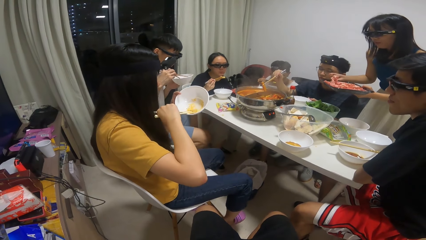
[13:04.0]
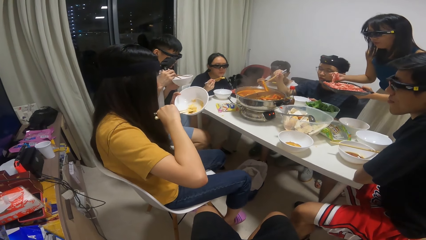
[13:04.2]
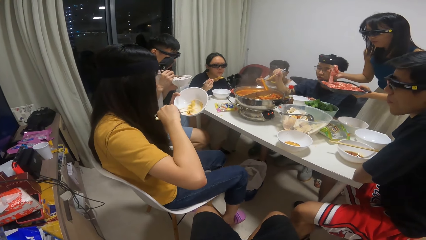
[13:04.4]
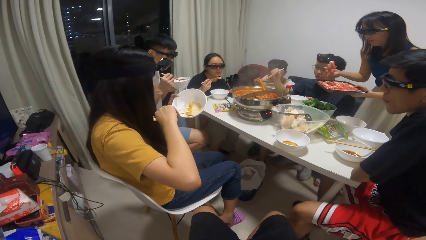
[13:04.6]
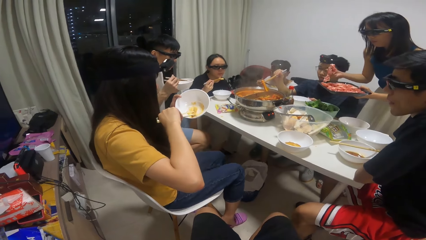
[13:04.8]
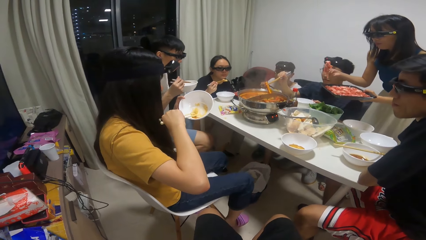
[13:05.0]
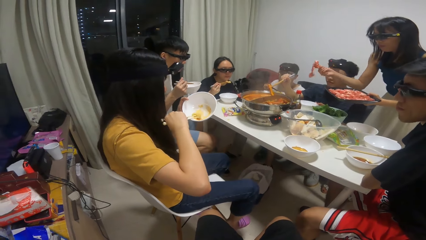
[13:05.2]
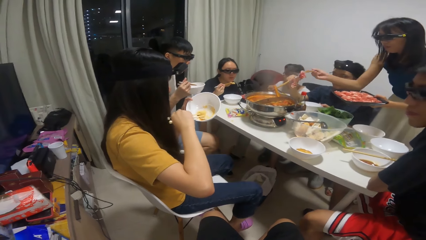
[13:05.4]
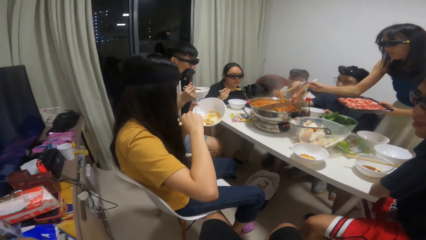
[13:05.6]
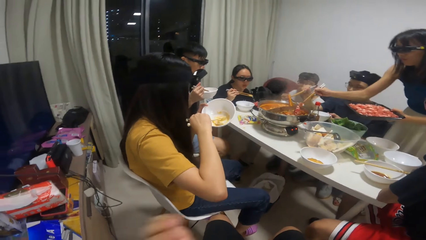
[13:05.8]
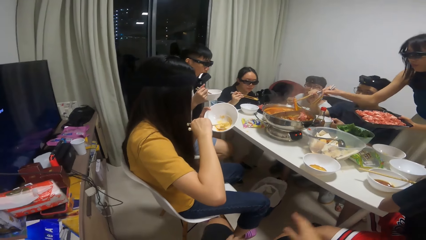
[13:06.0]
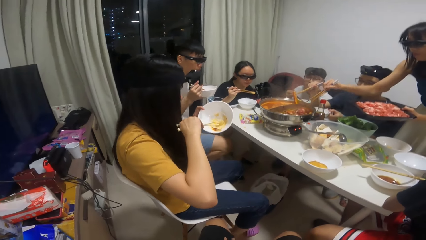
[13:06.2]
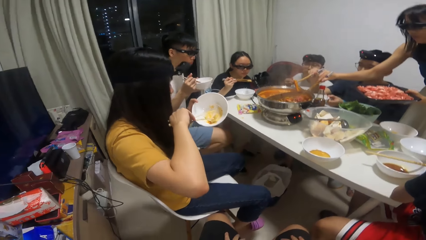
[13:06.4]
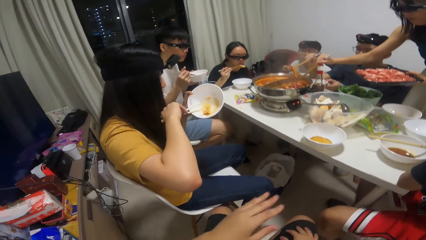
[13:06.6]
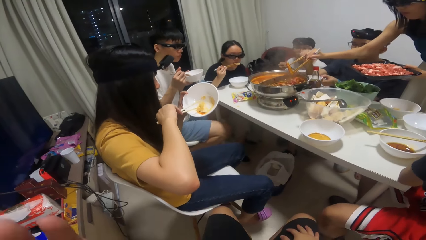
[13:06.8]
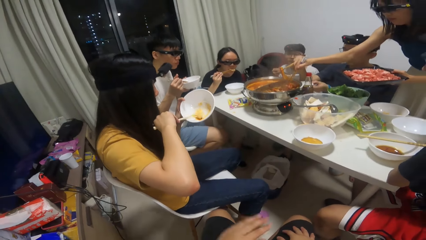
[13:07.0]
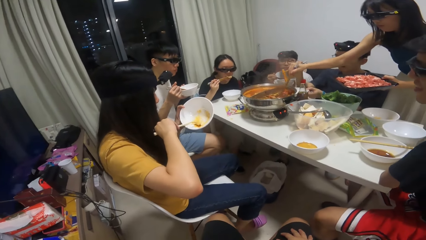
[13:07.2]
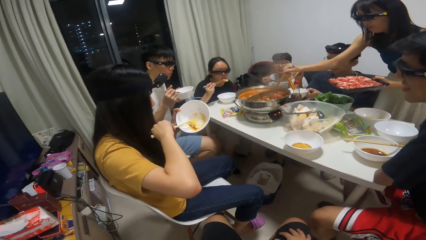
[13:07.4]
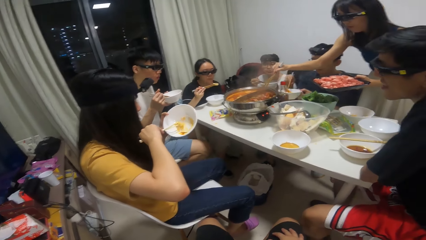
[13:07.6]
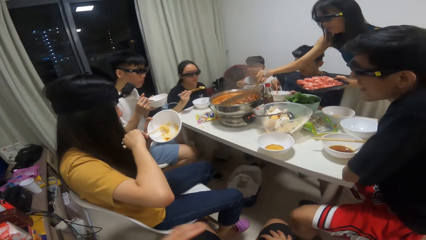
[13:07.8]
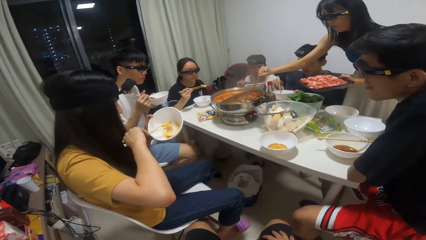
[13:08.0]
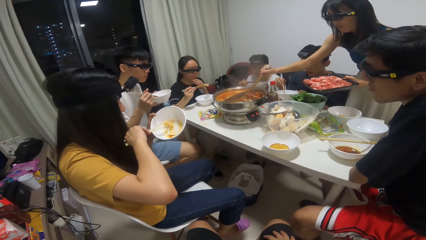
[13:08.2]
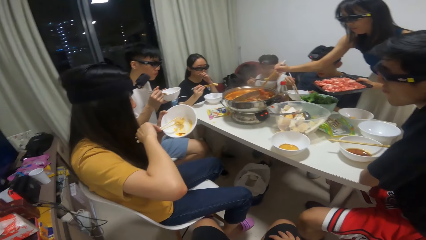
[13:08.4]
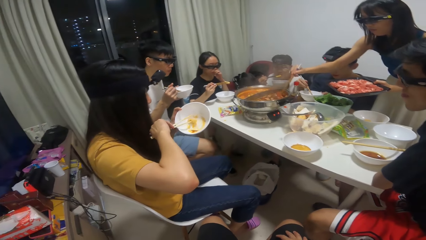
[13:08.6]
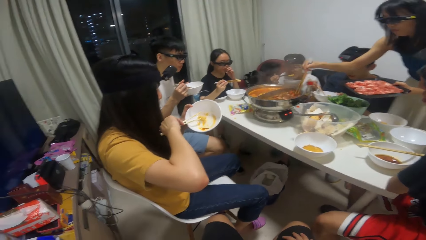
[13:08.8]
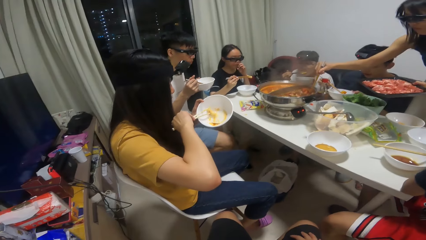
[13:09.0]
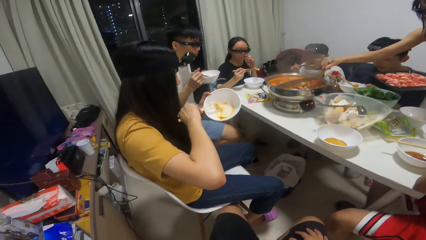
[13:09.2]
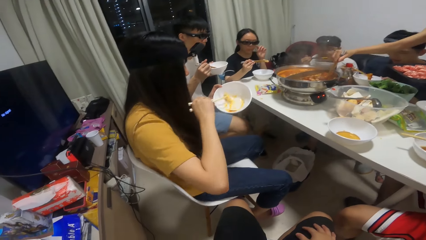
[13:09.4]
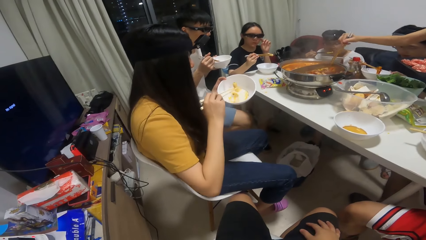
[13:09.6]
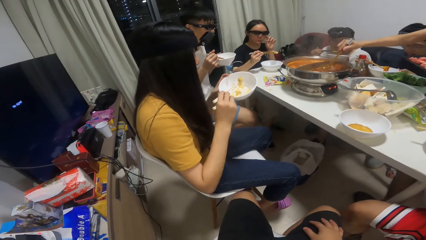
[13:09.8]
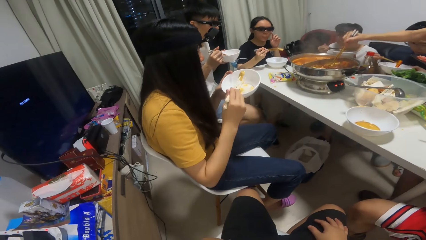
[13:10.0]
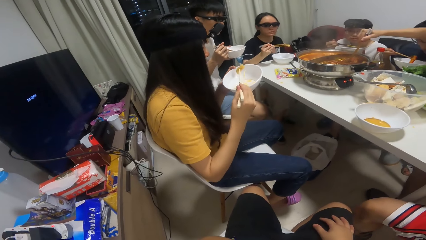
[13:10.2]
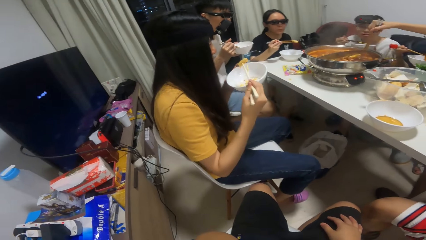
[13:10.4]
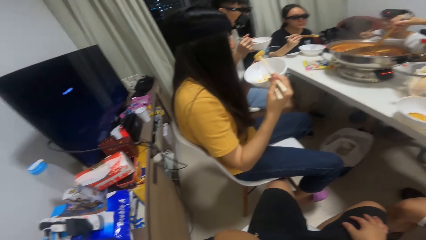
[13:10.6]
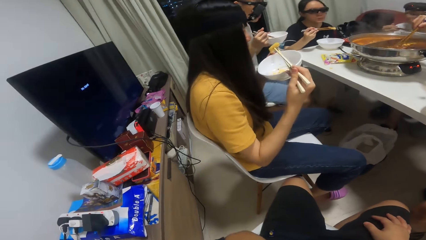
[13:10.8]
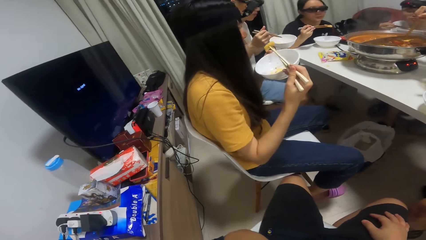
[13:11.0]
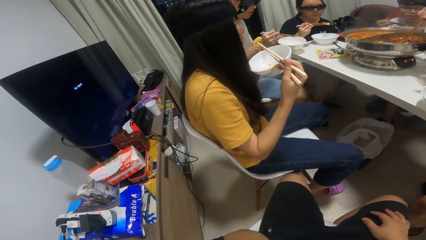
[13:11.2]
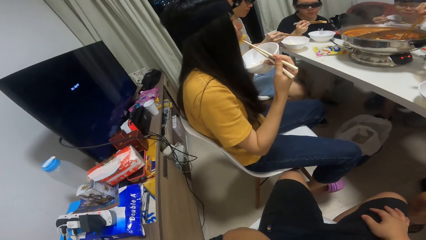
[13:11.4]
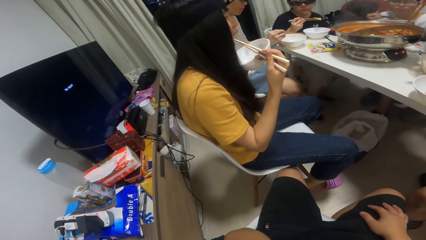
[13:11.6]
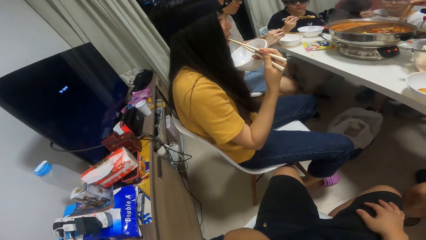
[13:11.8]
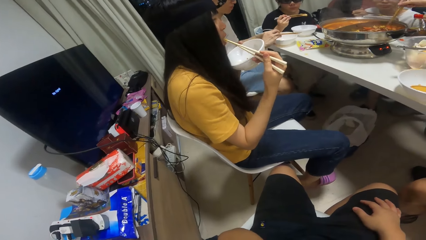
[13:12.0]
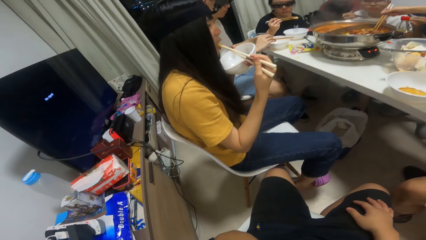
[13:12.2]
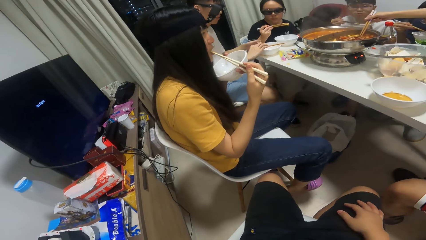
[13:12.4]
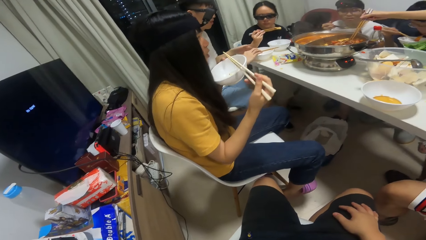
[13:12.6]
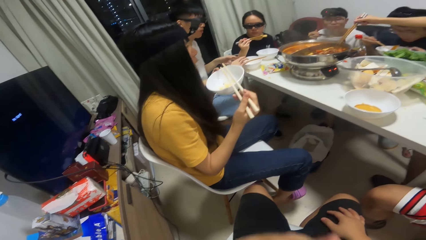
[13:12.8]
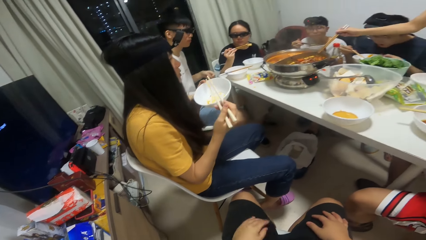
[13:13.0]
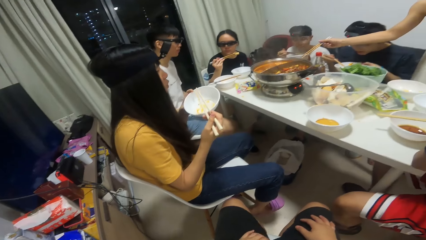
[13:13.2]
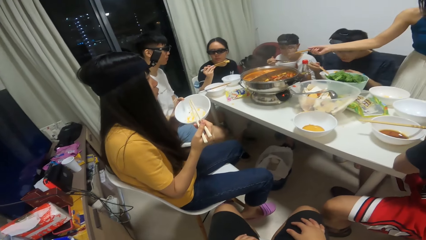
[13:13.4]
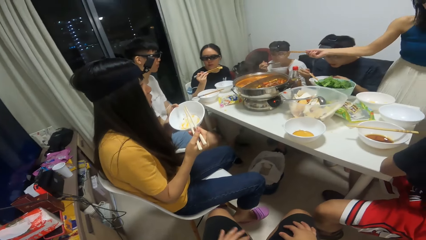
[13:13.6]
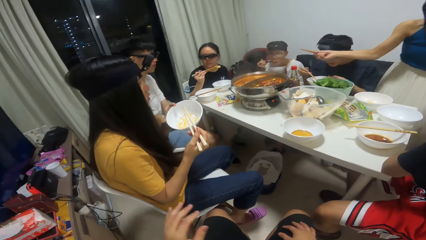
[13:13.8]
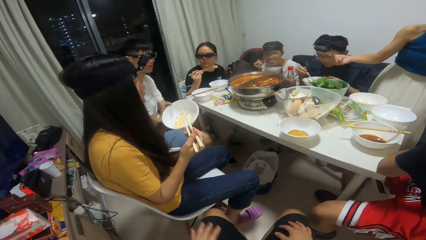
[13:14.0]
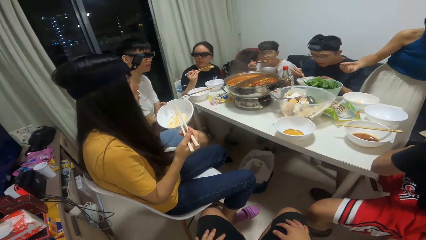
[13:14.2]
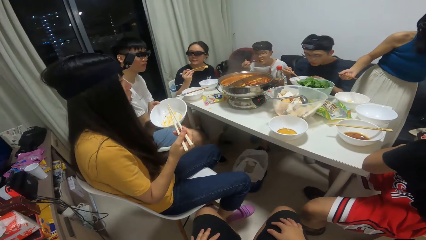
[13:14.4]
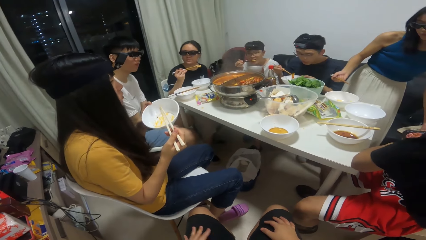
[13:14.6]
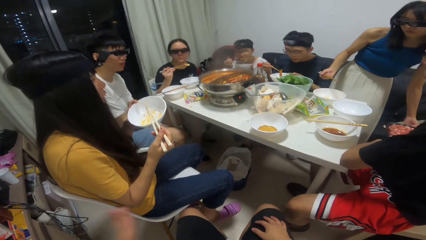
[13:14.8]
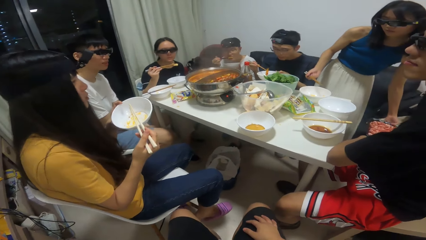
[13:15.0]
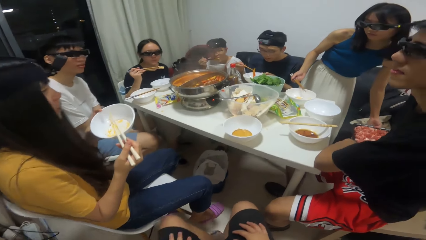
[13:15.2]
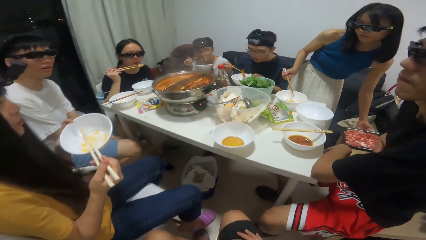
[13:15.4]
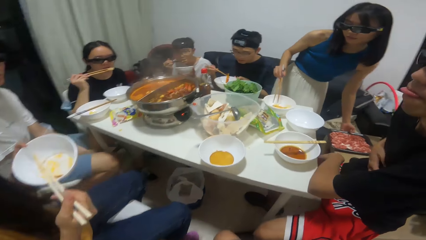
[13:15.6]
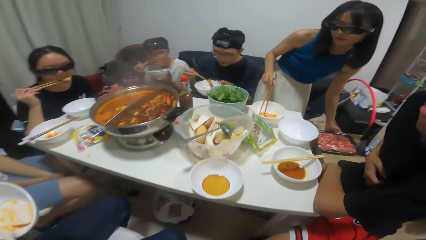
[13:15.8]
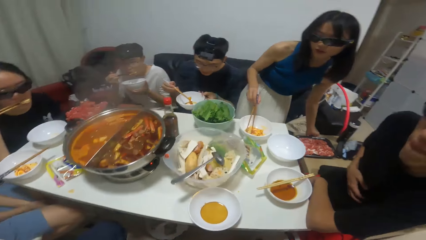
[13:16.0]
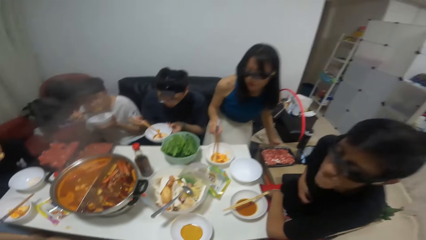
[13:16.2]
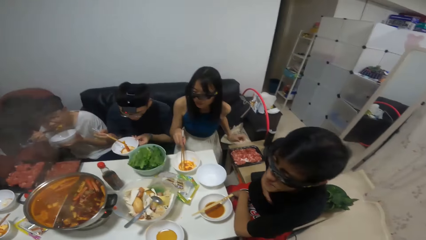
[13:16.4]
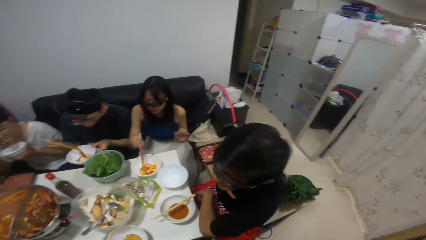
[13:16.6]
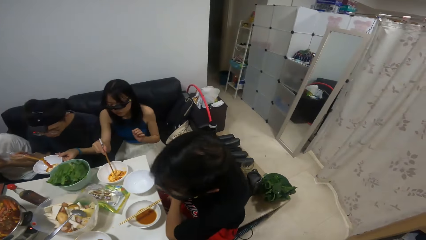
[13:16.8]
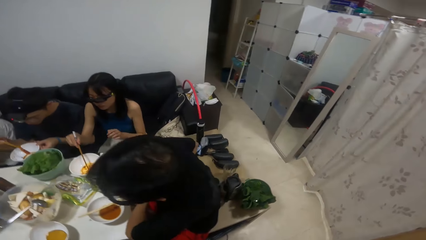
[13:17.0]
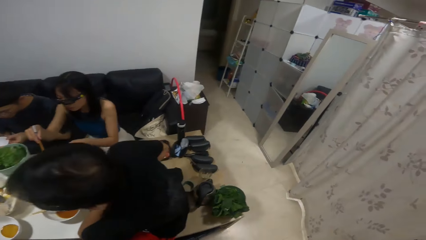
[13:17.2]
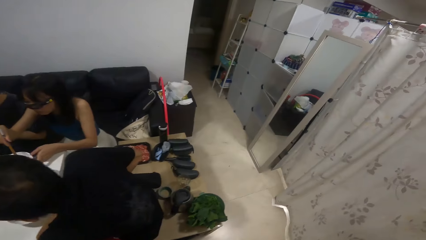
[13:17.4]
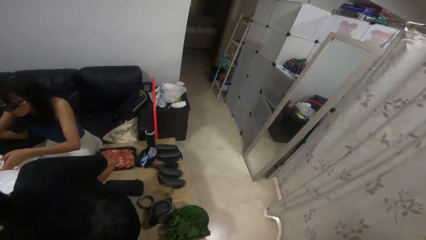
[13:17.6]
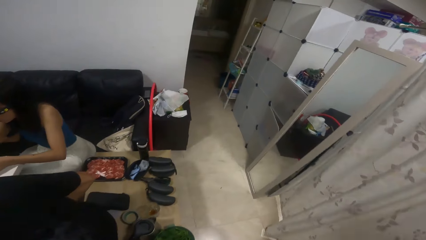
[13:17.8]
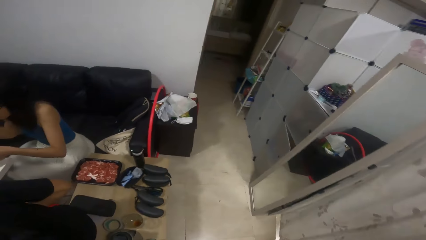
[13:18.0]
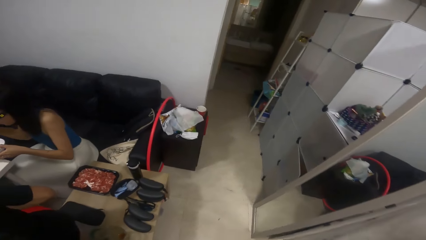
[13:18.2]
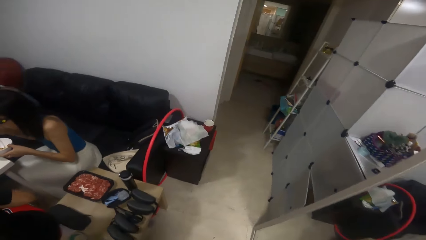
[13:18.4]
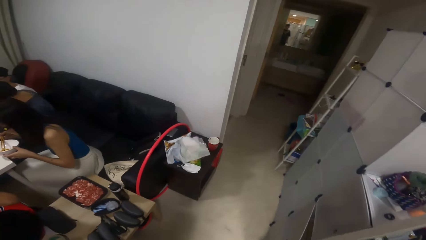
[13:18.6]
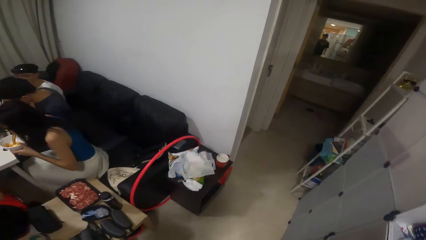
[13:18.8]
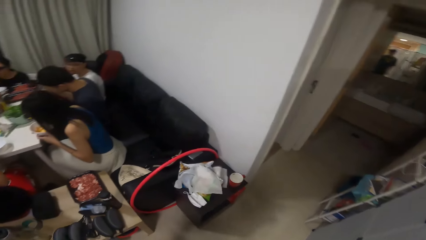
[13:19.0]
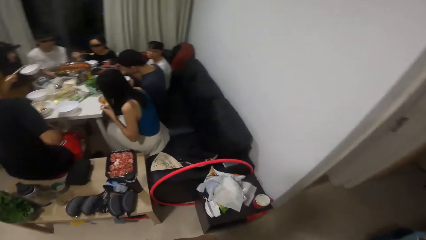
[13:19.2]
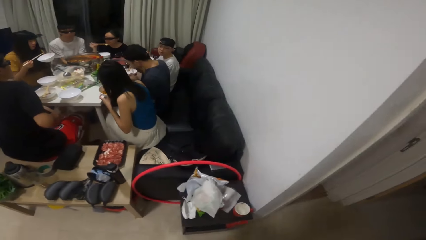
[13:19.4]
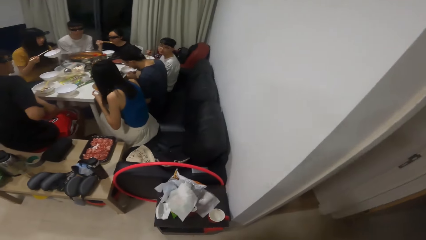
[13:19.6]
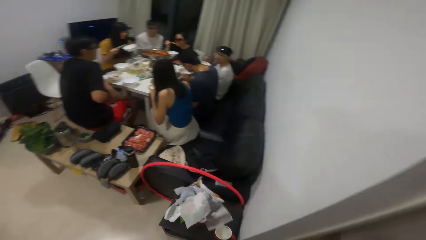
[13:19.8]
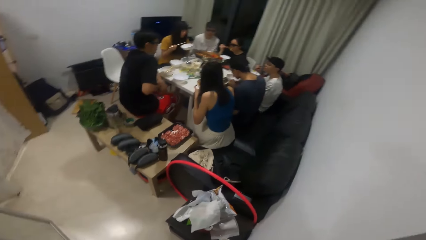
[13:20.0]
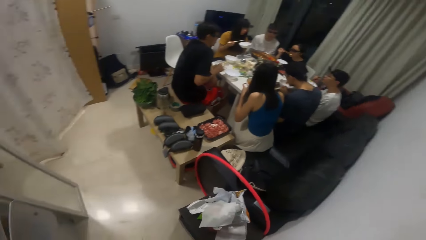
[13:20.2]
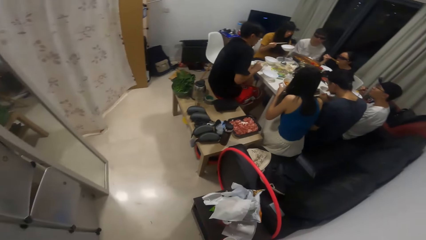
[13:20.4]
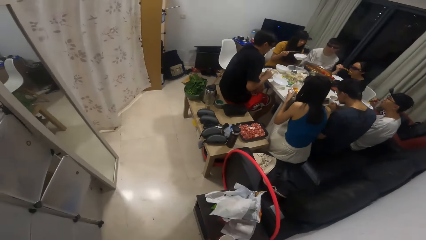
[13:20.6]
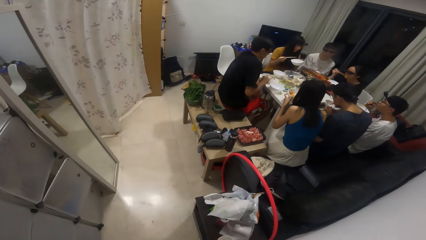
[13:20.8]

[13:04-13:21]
The camera wearer looks around. The woman stirs the food with the chopstick in her right hand. The man eats food with the chopstick in his right hand. The woman drops meat on a stool with her left hand. The woman sits down and eats food with the chopstick in her right hand. The camera wearer walks around. They move to the door.
